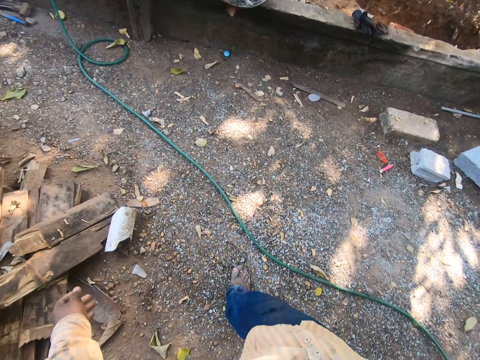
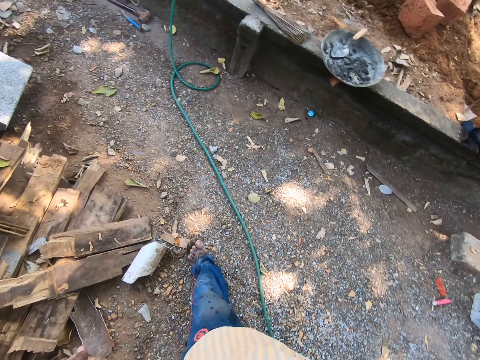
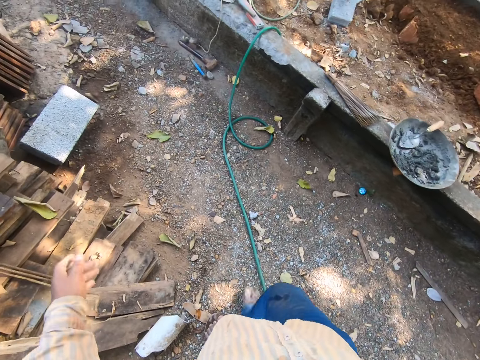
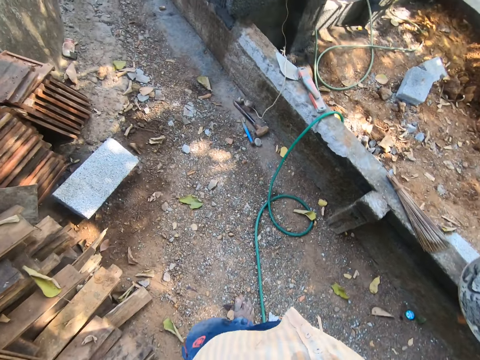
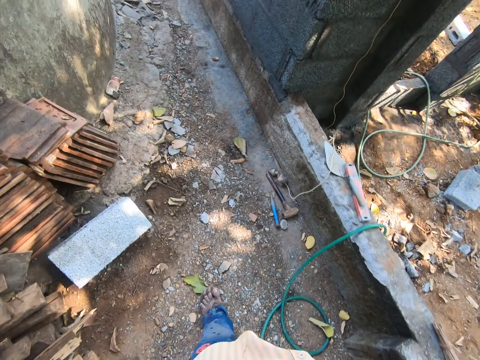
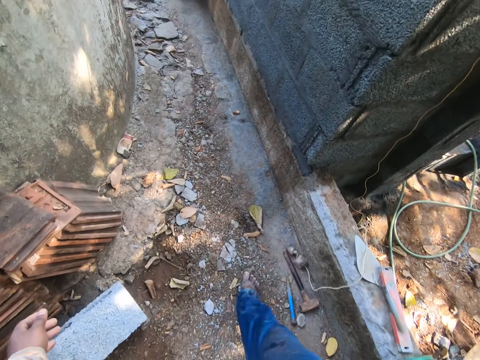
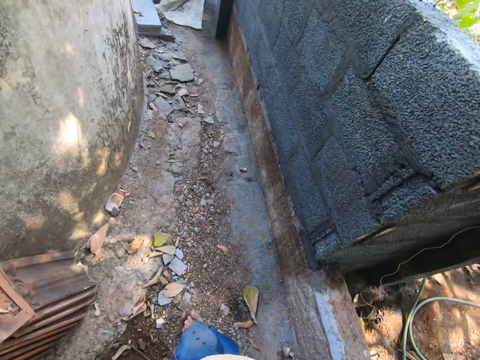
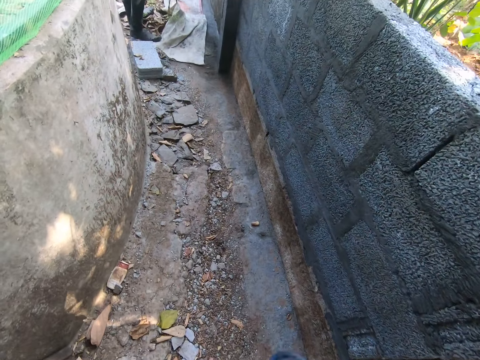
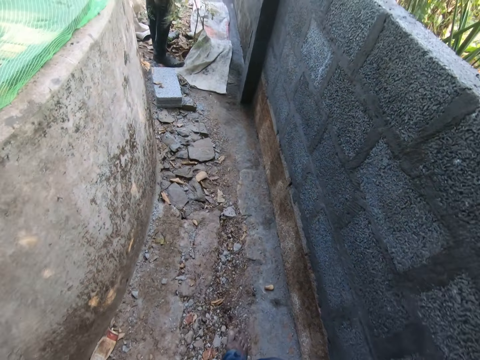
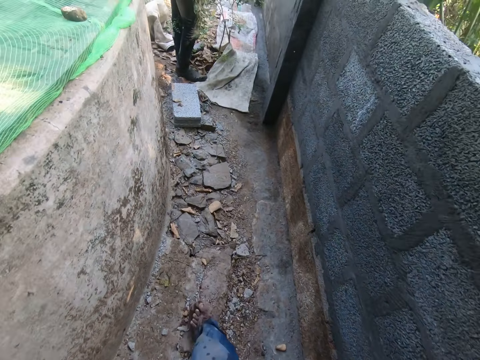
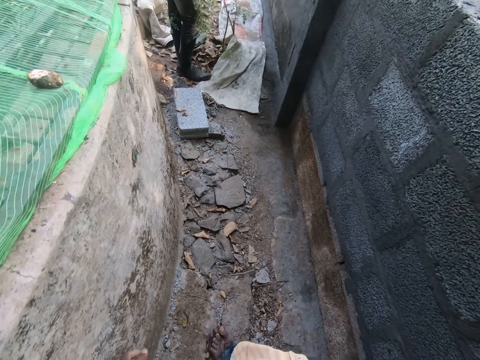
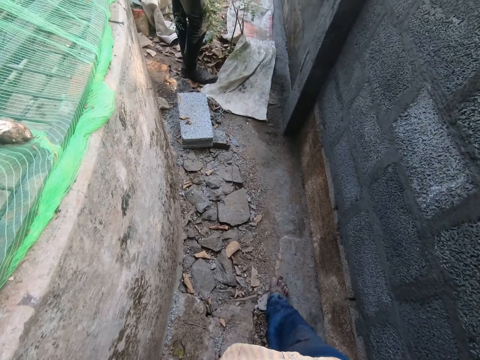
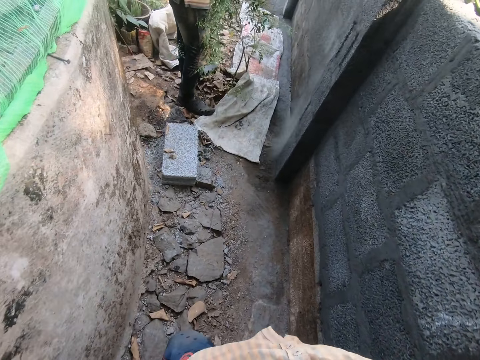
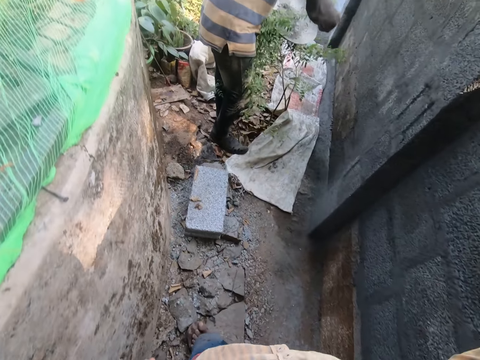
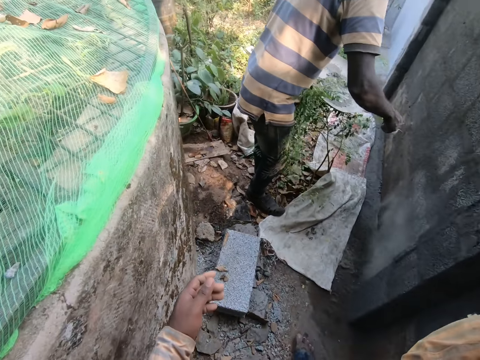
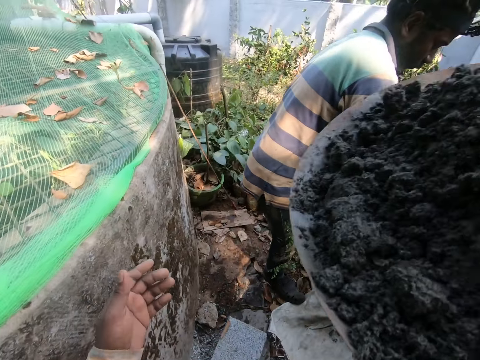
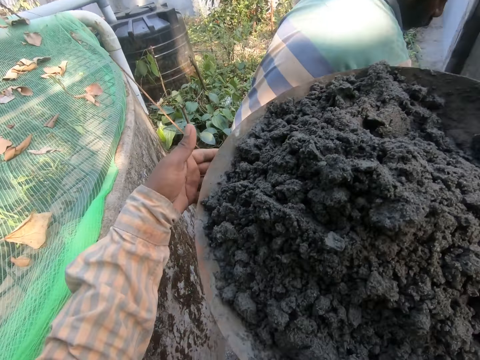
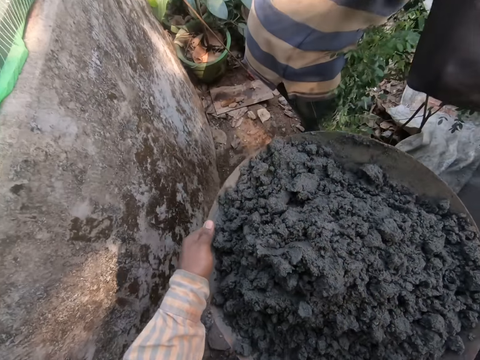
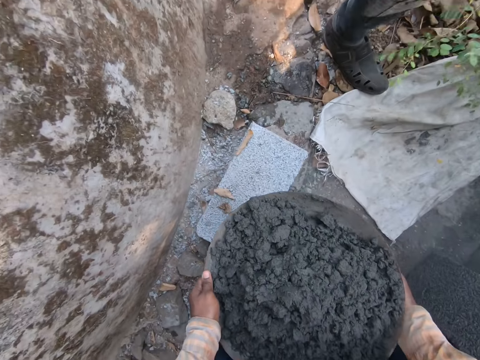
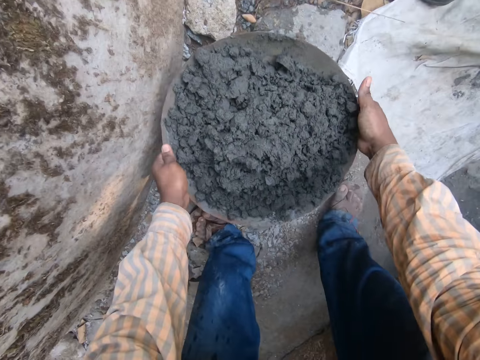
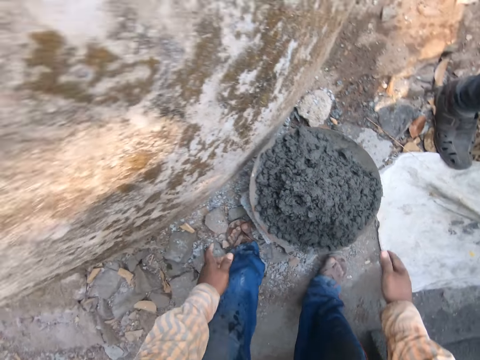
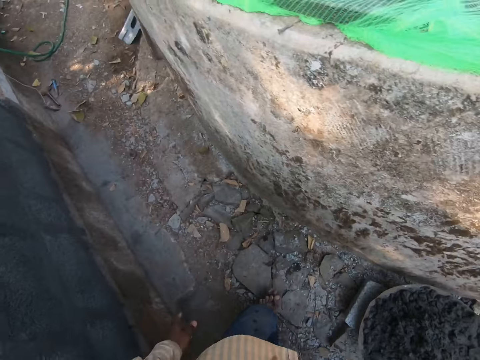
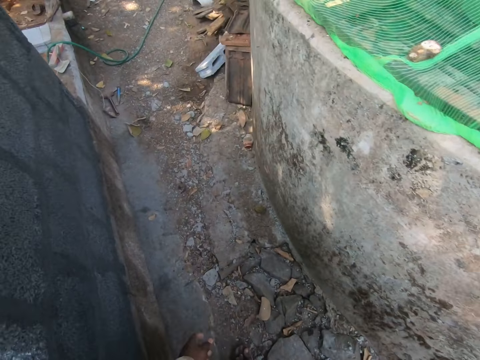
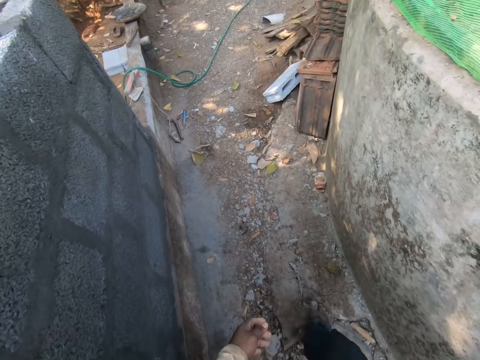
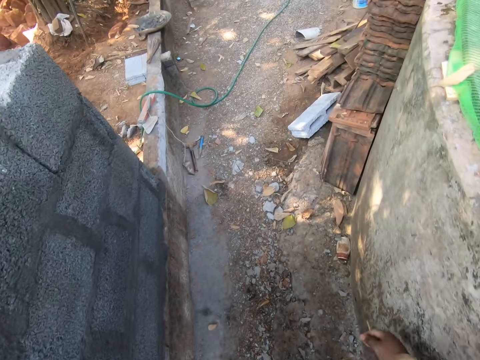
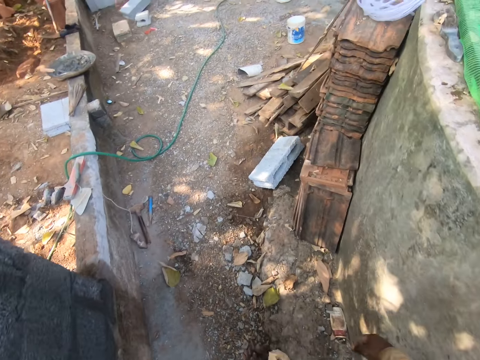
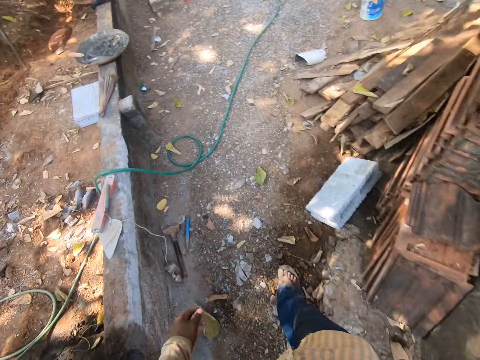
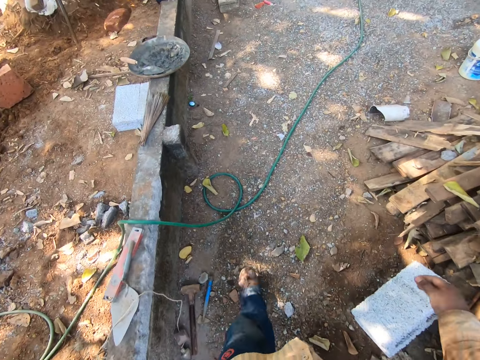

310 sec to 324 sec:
The camera wearer takes the concrete. They put down the concrete. They turn around and walk in a yard.

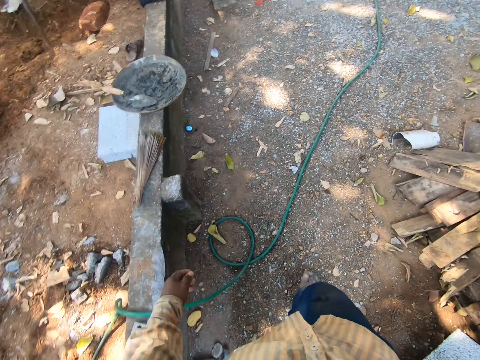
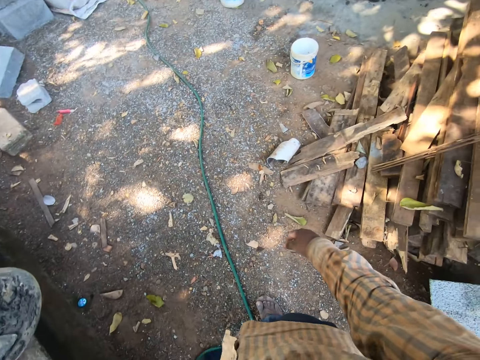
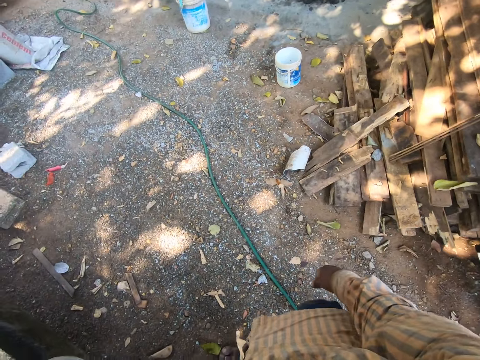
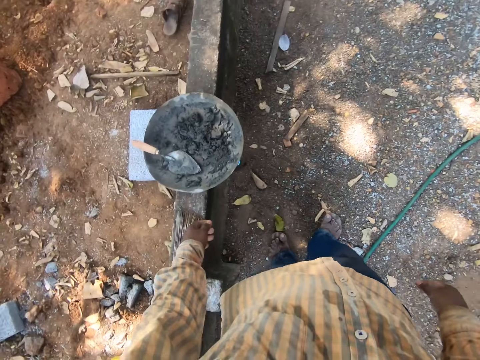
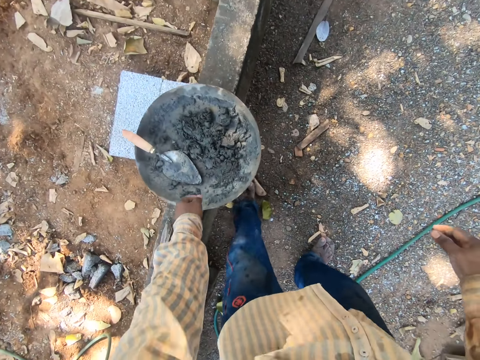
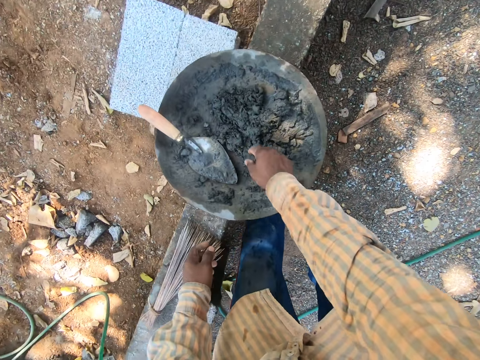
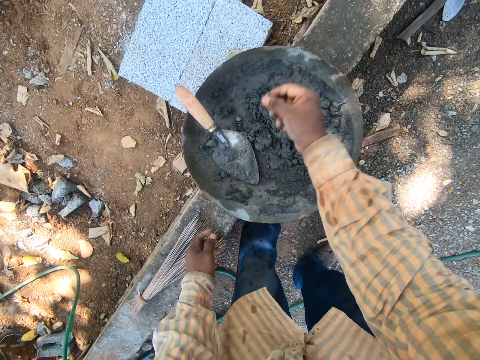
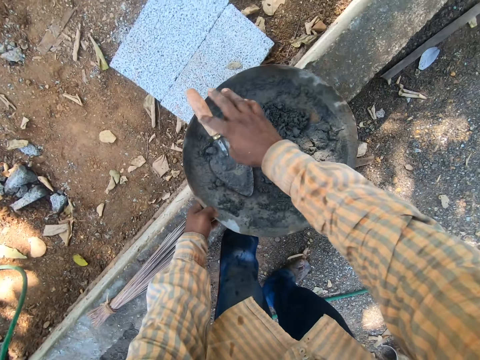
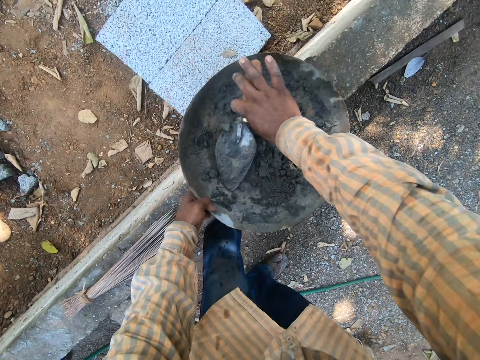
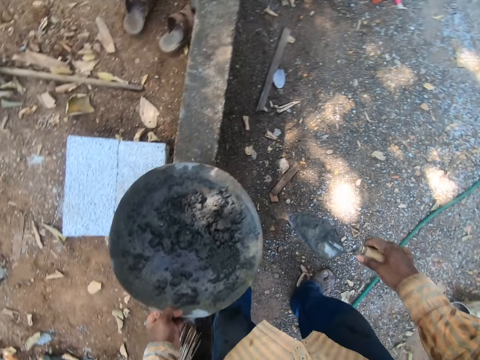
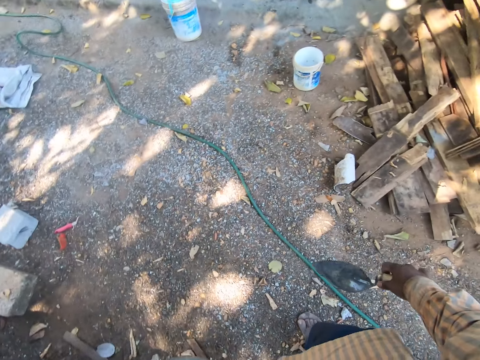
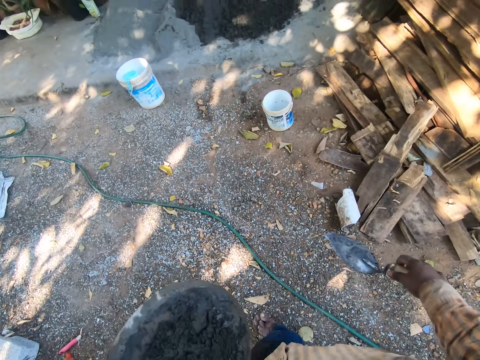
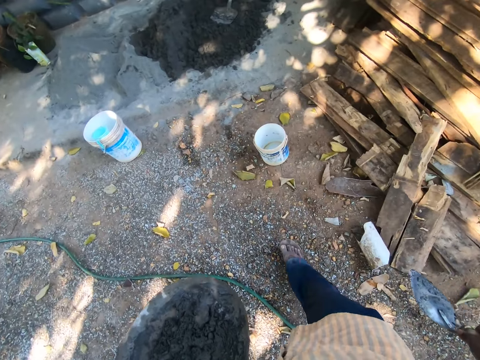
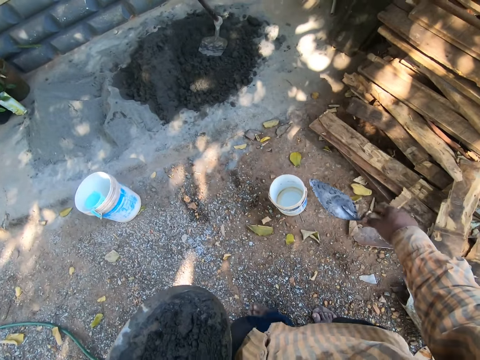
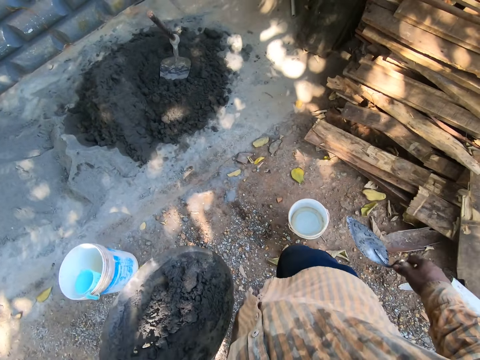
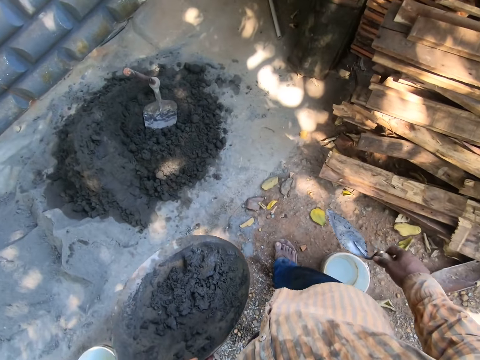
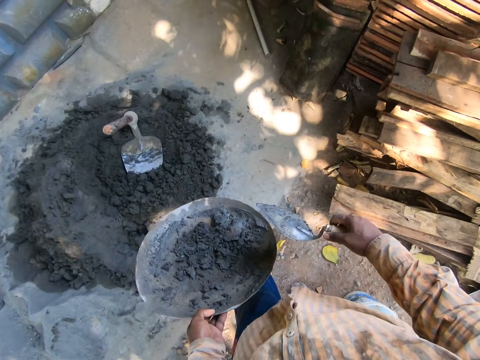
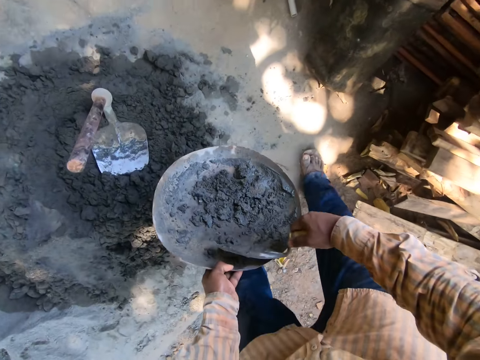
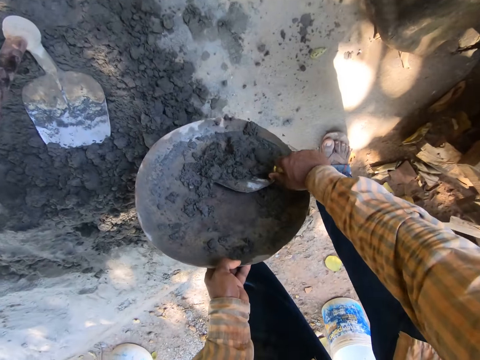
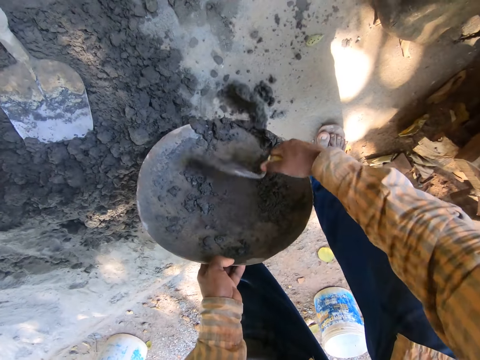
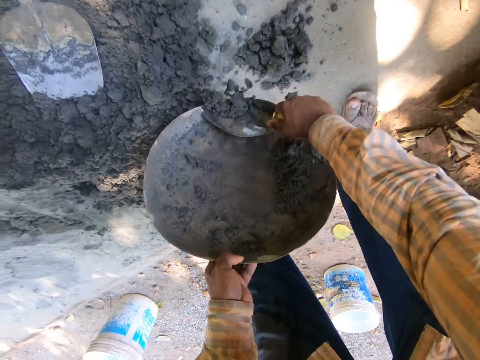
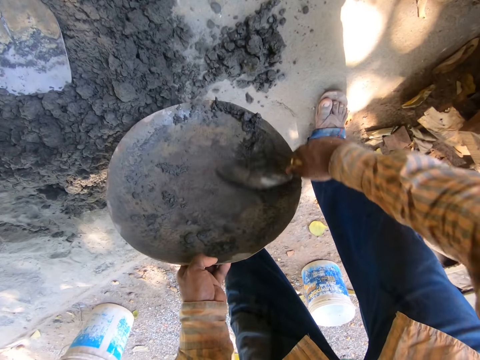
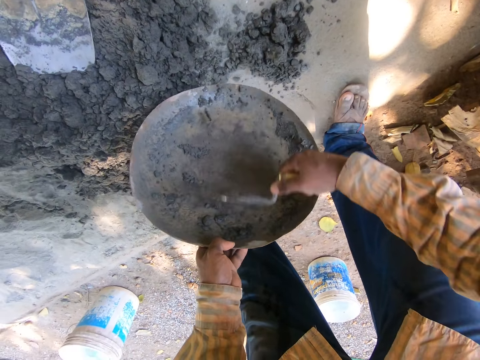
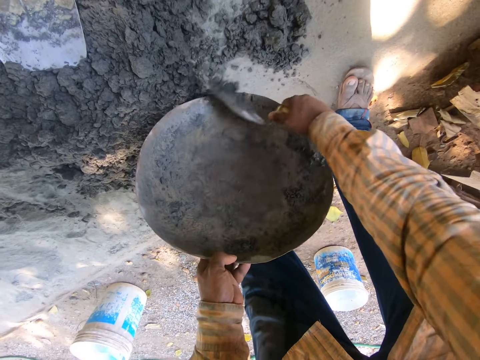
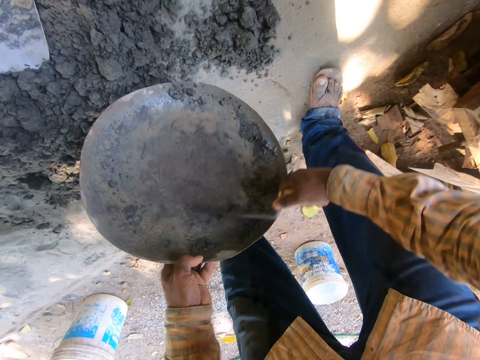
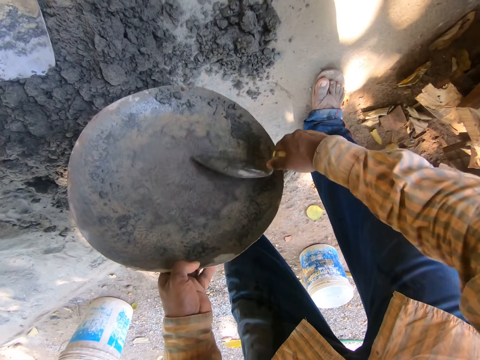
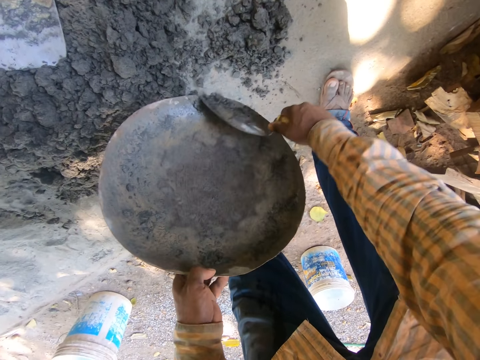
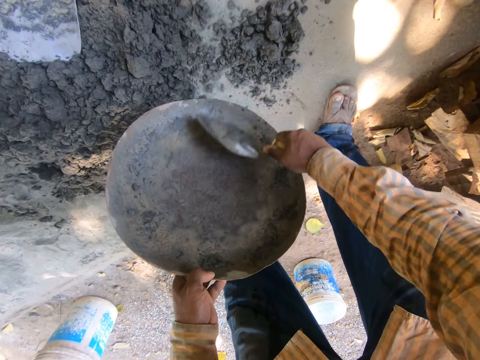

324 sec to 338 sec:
The camera wearer looks around and walks in a yard. They remove a stone or particle from the concrete. They throw the particle. They take a trowel. They pick the bowl. They turn around and walk in a yard. They scoop the concrete or sand. They pour the sand.
